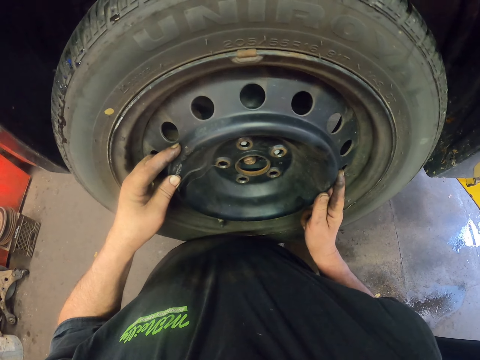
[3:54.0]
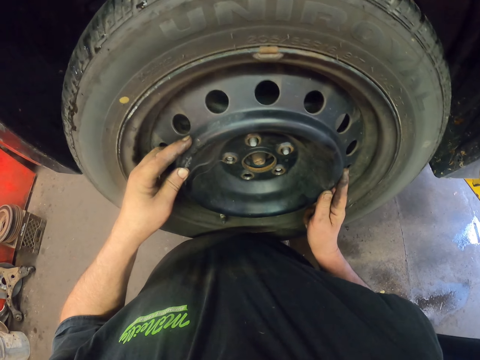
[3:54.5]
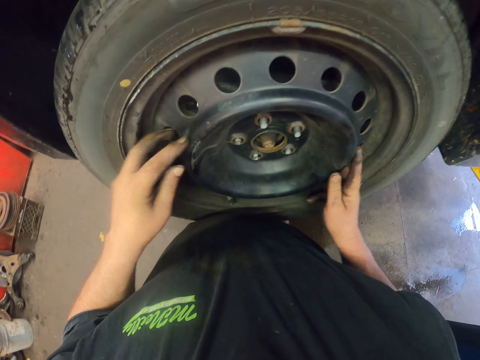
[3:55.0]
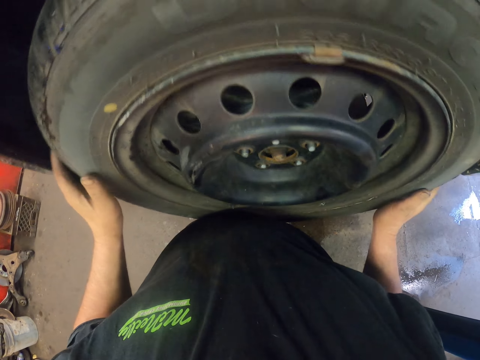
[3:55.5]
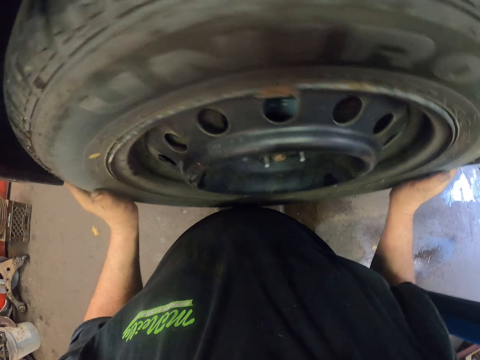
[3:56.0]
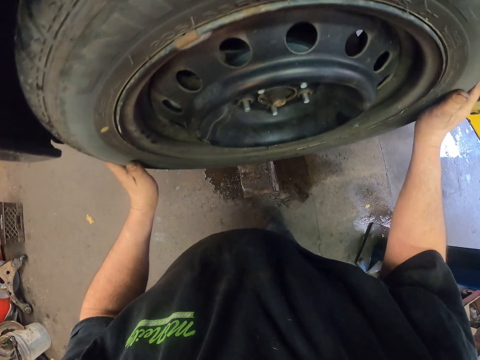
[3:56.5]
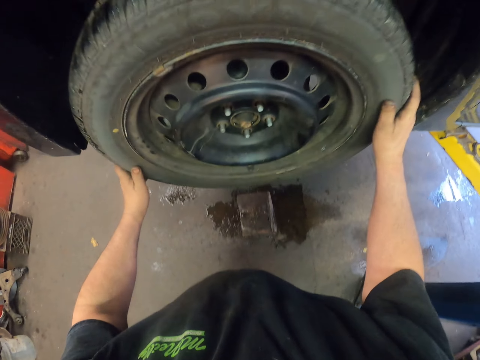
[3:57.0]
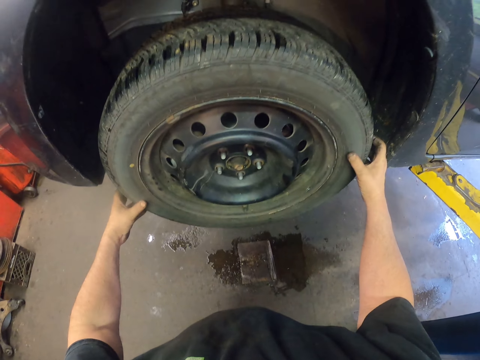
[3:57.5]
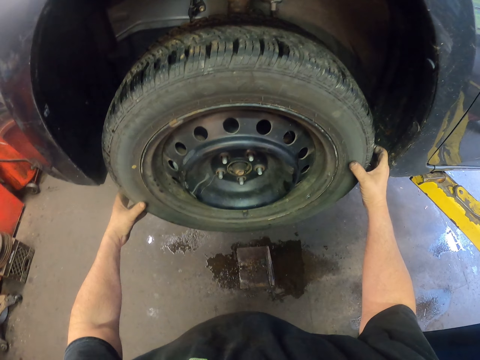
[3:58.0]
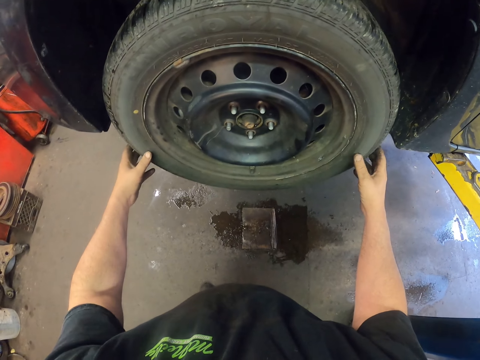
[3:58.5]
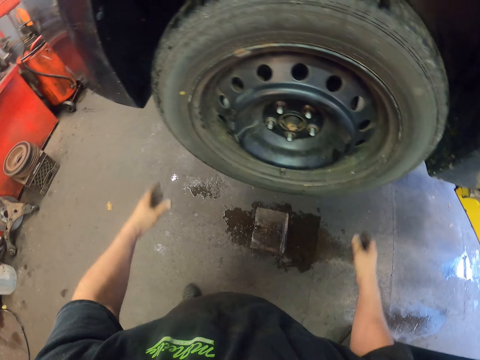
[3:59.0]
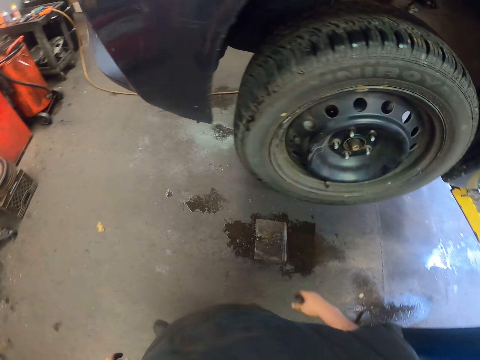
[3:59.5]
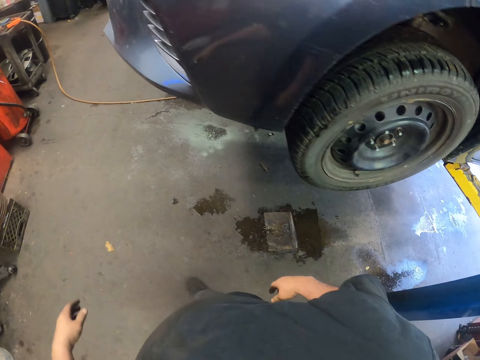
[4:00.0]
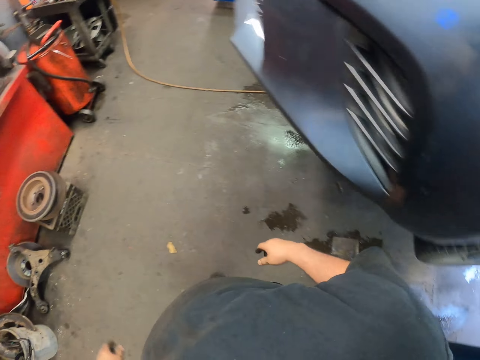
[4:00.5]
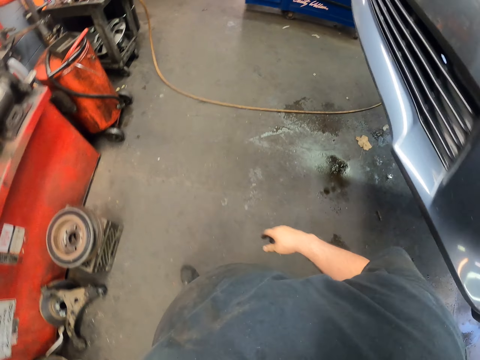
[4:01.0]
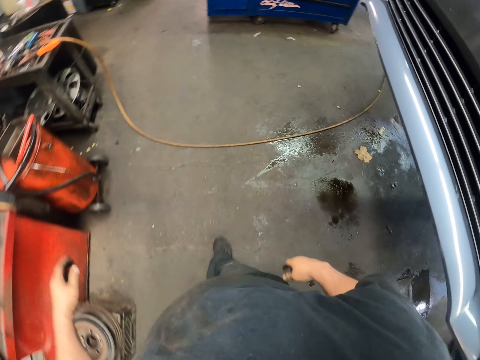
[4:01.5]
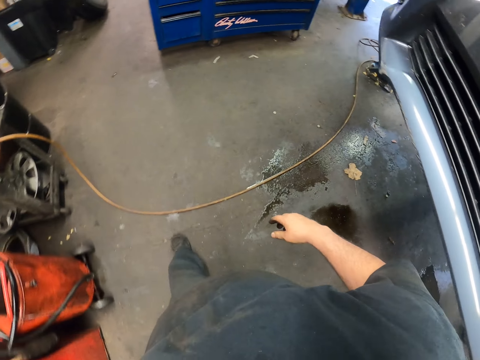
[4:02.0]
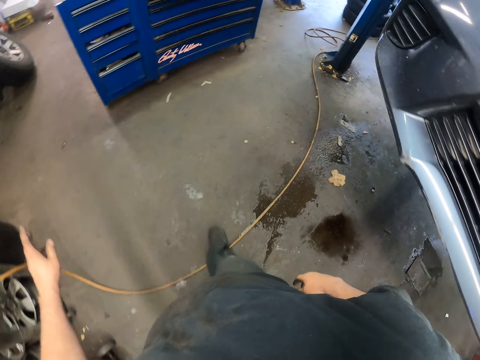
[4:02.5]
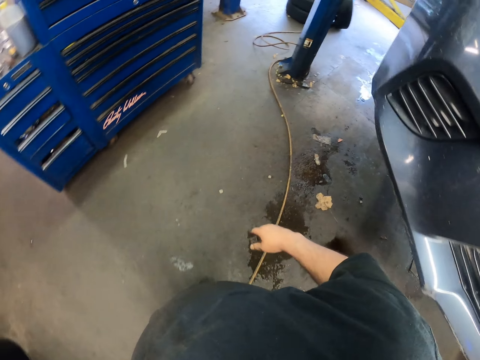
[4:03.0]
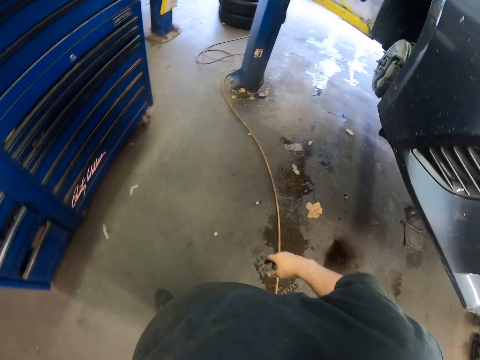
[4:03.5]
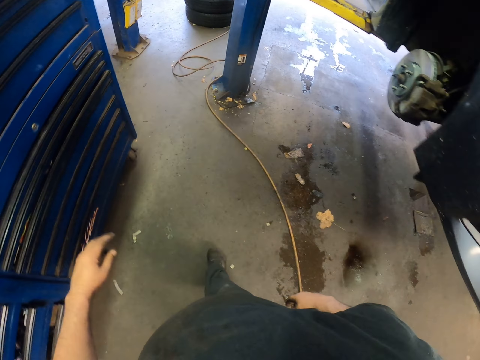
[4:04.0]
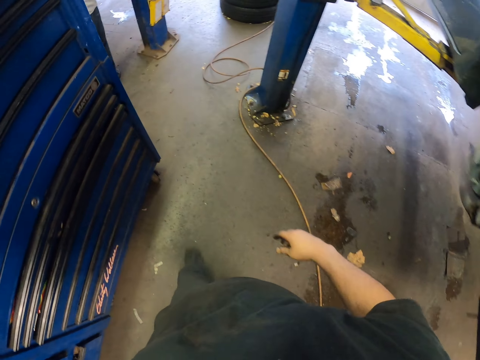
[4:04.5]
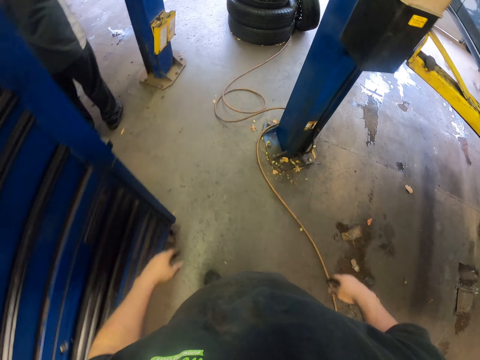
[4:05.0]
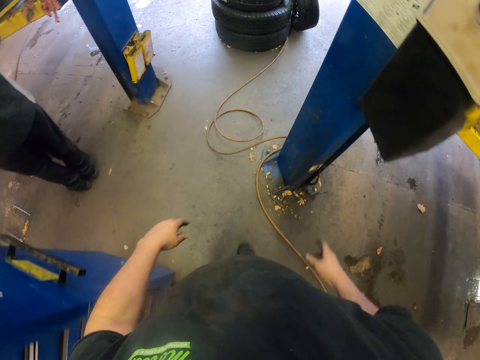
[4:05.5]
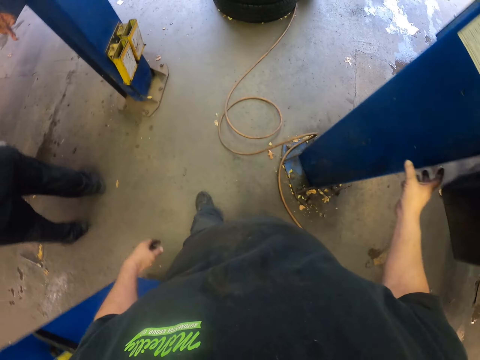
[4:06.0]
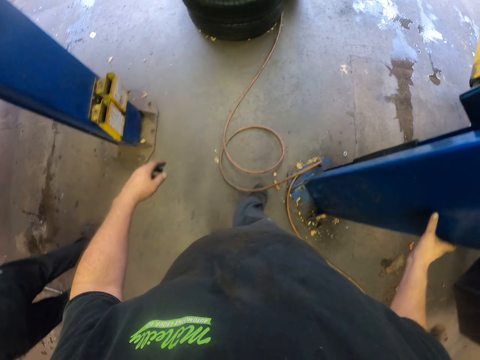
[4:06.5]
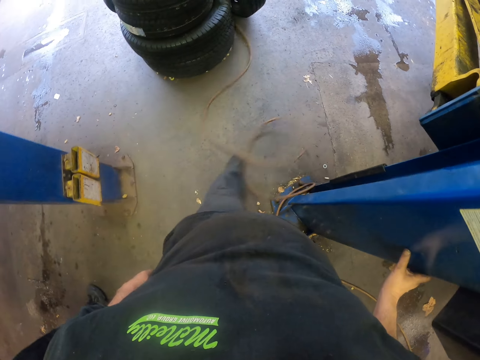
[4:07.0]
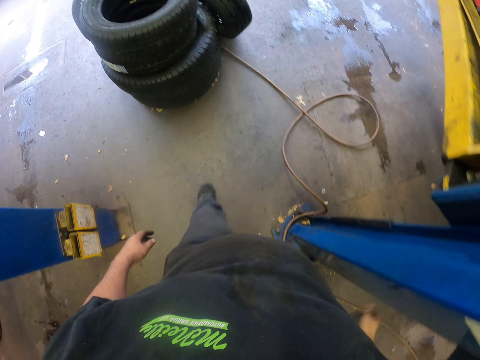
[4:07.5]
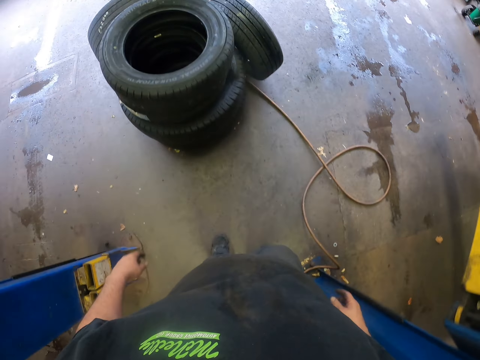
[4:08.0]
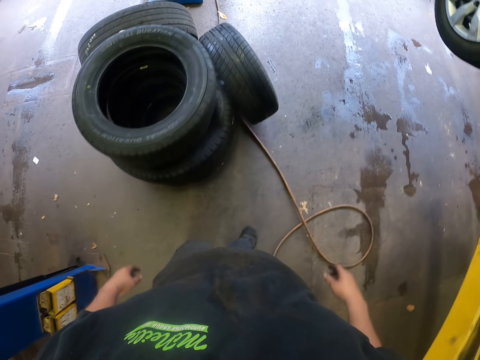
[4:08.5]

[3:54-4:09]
The camera wearer walks around.

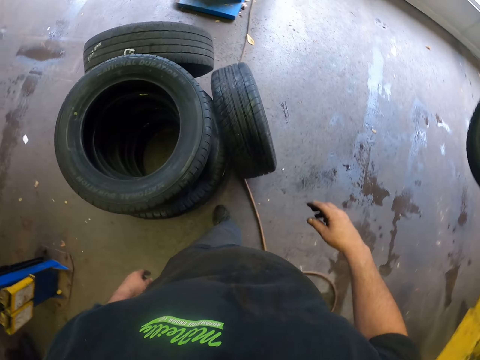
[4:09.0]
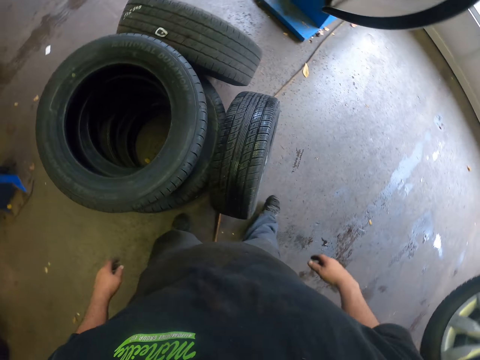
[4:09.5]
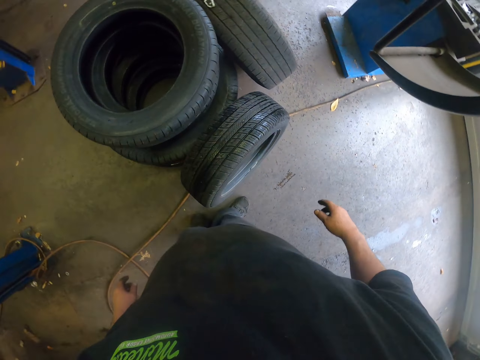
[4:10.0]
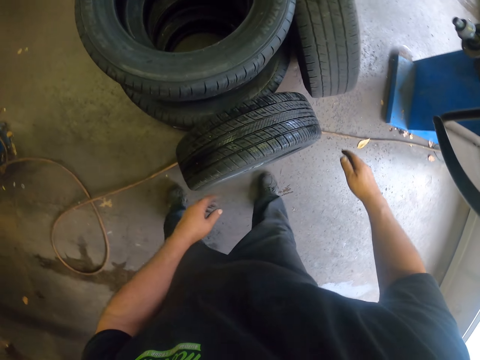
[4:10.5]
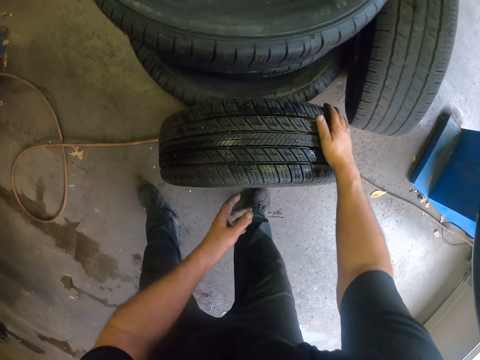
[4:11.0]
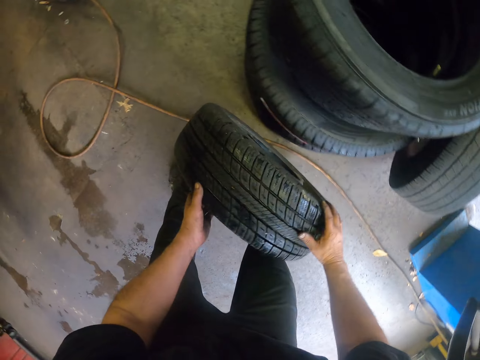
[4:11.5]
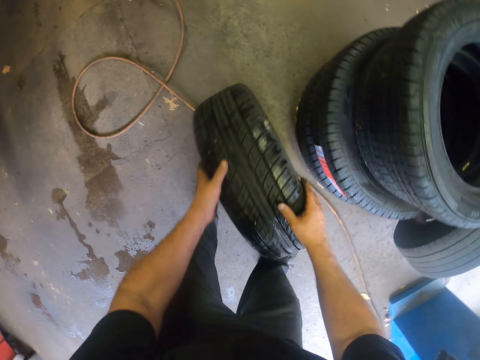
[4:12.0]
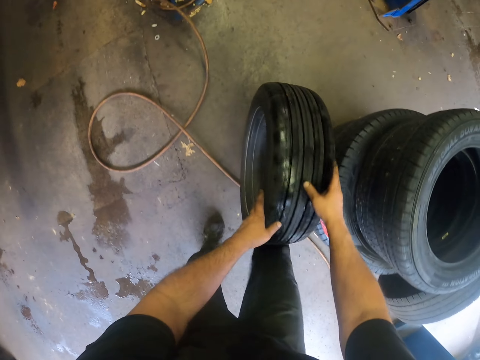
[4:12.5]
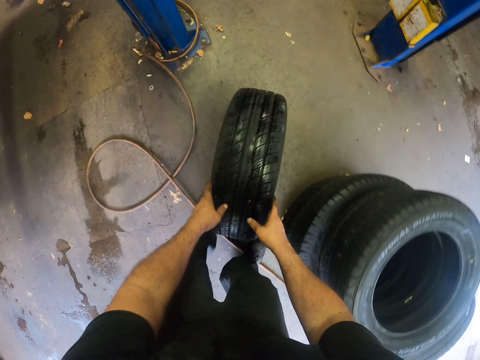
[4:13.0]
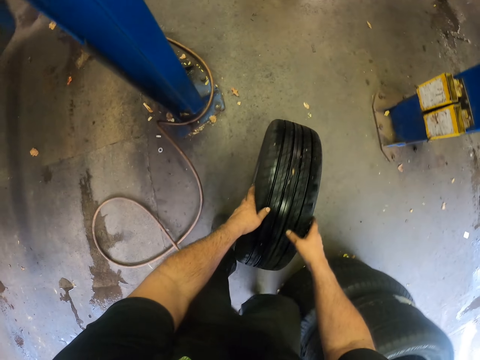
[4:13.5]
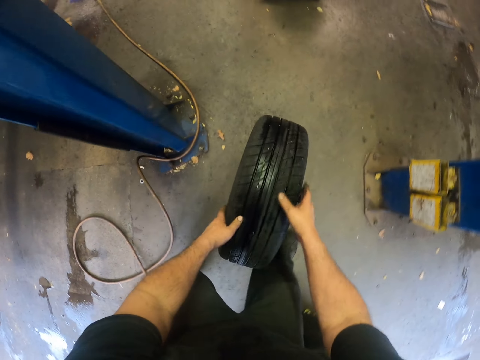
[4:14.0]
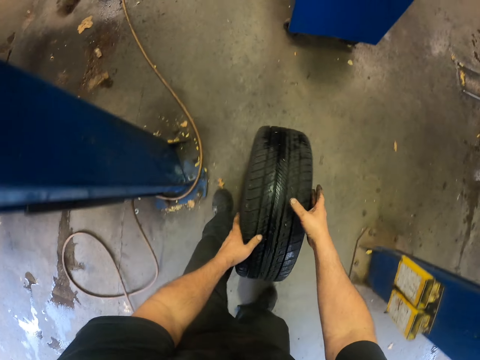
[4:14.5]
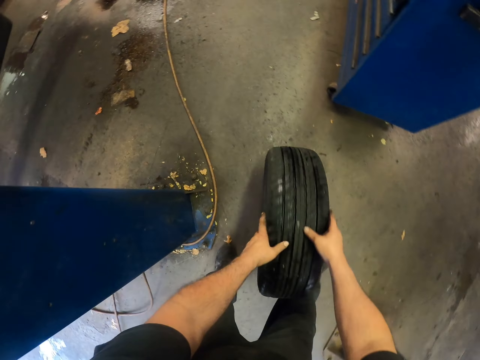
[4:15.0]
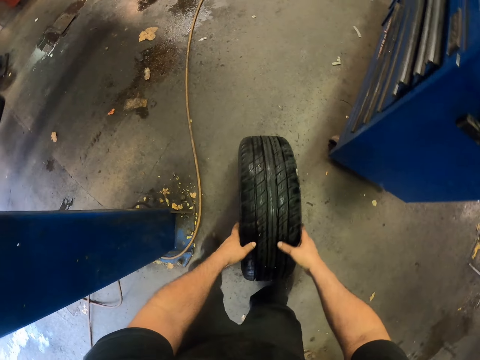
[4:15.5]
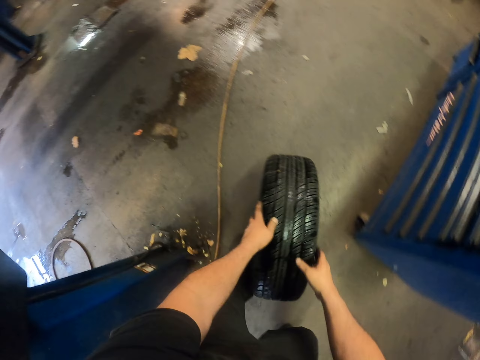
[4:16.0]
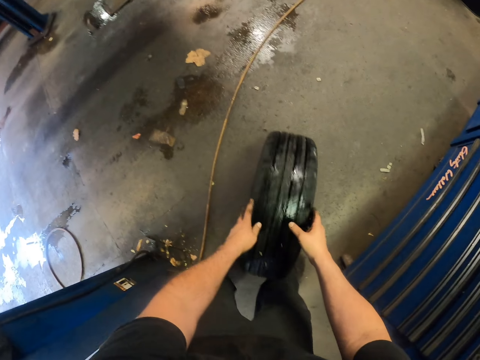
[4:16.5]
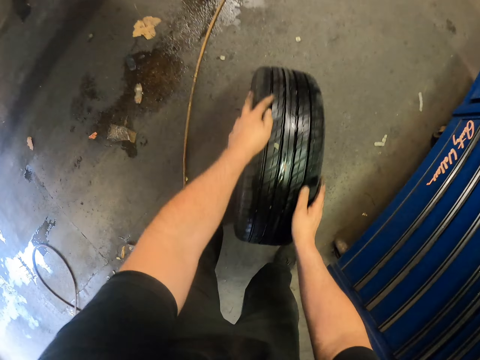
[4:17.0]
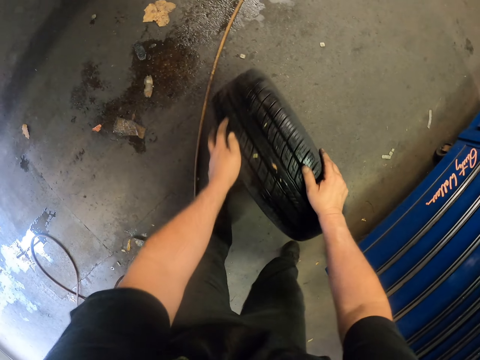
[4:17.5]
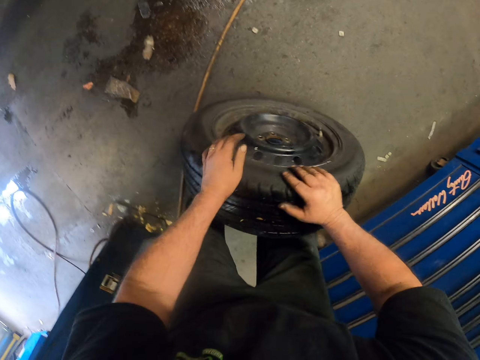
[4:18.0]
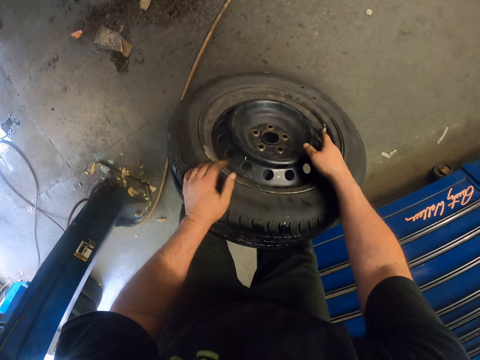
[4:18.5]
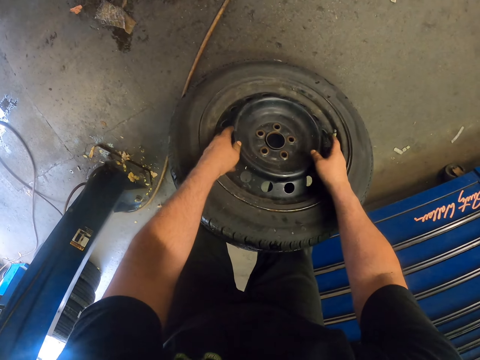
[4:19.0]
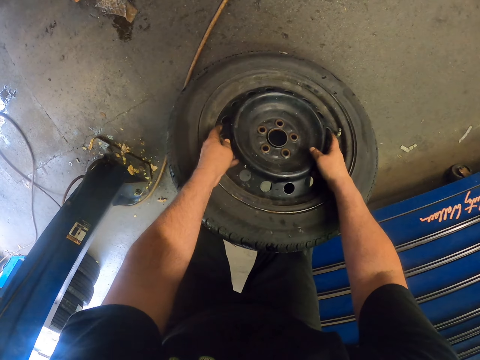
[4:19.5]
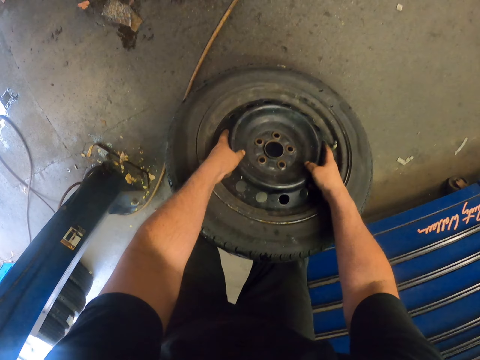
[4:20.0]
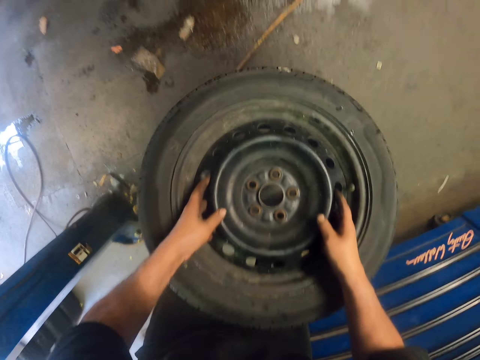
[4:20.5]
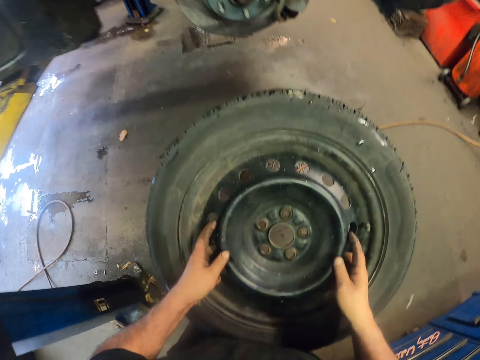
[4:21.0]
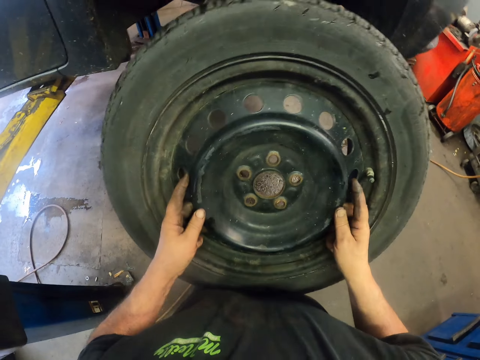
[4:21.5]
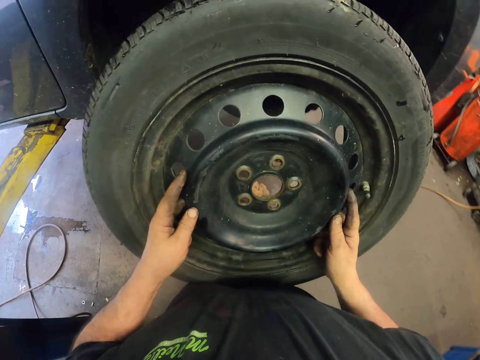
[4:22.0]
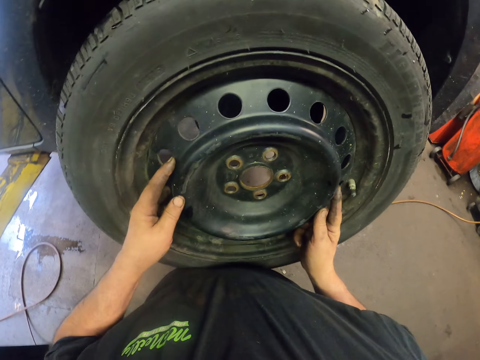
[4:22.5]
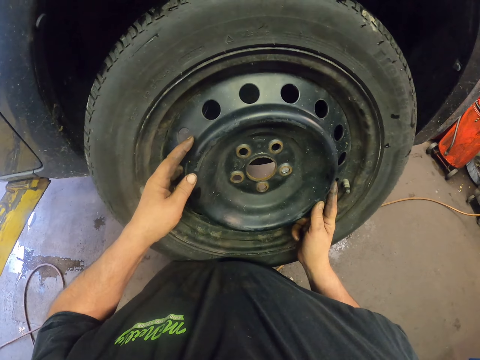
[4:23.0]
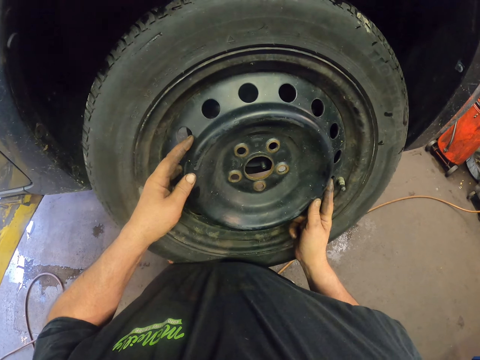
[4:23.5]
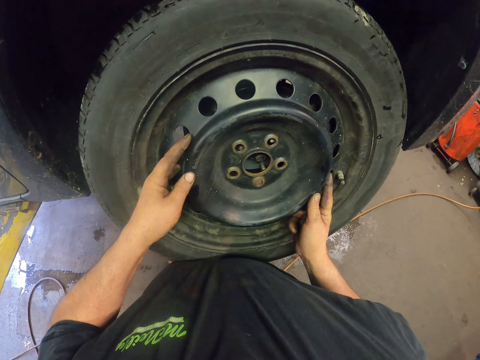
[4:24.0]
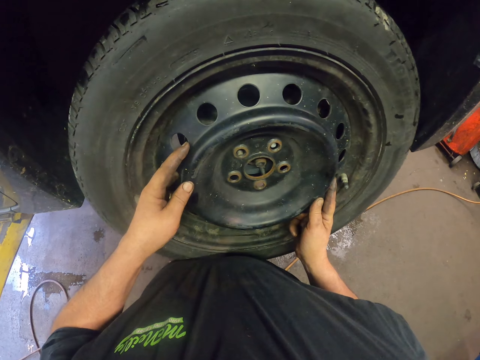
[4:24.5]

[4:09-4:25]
The camera wearer picks a tyre. They roll the tyre. They lift the tyre and put the tyre on the wheel holder. They fix the tyre on the rim.
